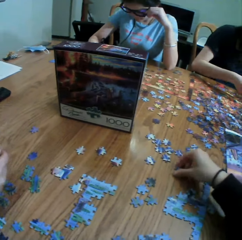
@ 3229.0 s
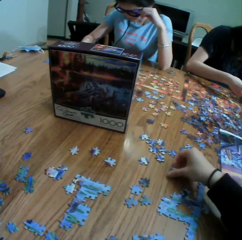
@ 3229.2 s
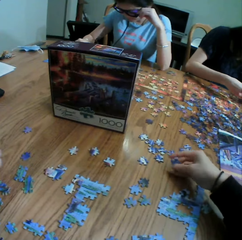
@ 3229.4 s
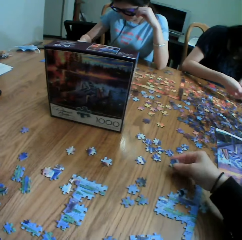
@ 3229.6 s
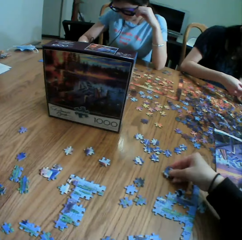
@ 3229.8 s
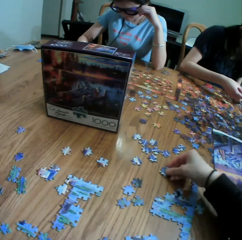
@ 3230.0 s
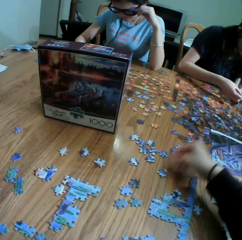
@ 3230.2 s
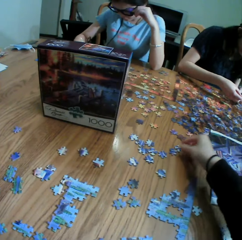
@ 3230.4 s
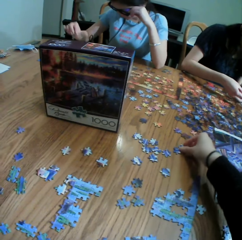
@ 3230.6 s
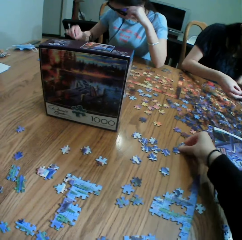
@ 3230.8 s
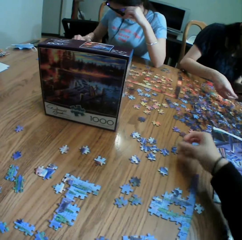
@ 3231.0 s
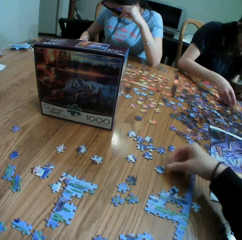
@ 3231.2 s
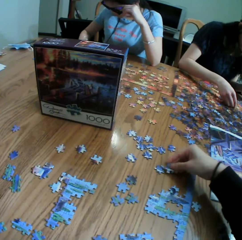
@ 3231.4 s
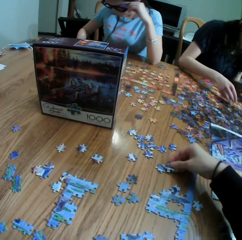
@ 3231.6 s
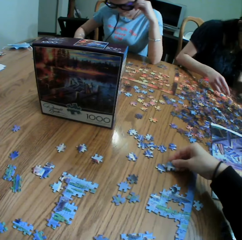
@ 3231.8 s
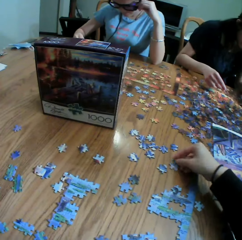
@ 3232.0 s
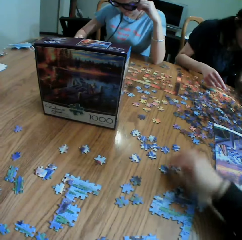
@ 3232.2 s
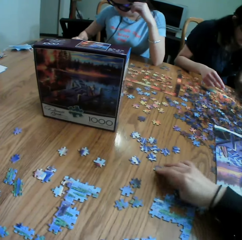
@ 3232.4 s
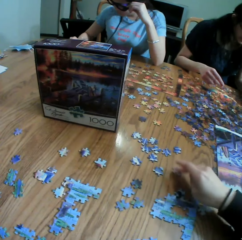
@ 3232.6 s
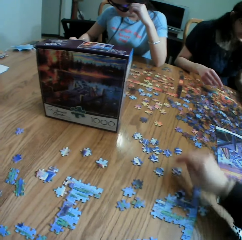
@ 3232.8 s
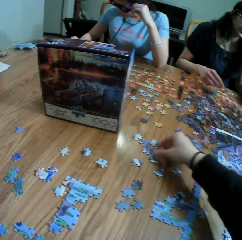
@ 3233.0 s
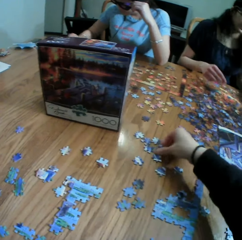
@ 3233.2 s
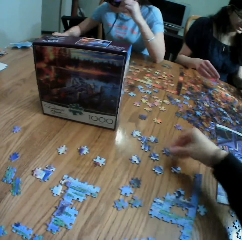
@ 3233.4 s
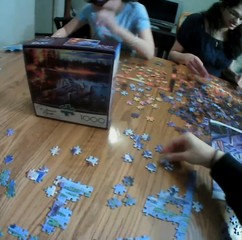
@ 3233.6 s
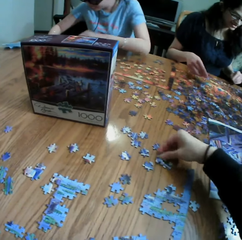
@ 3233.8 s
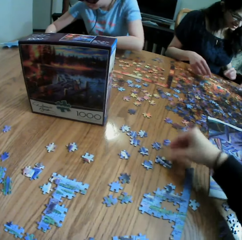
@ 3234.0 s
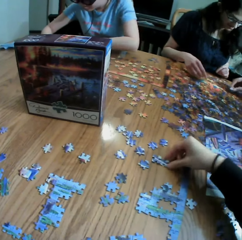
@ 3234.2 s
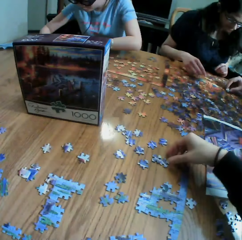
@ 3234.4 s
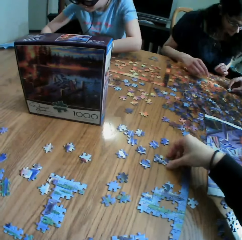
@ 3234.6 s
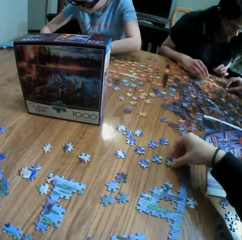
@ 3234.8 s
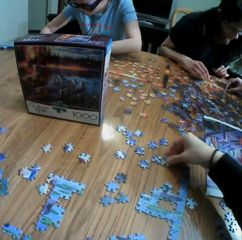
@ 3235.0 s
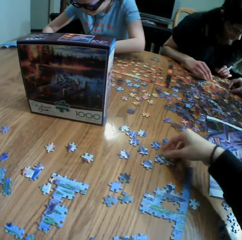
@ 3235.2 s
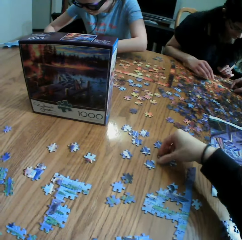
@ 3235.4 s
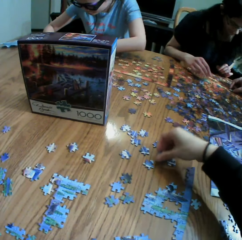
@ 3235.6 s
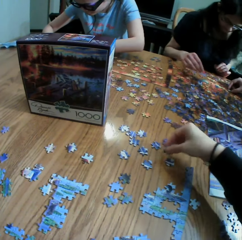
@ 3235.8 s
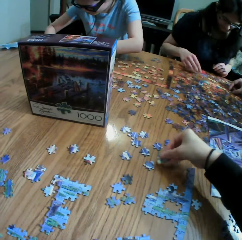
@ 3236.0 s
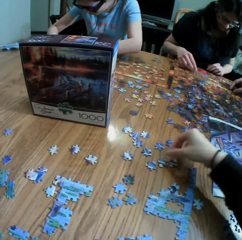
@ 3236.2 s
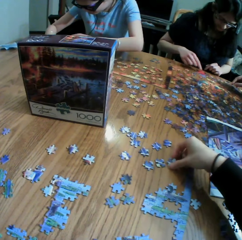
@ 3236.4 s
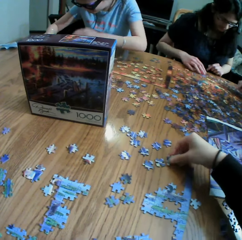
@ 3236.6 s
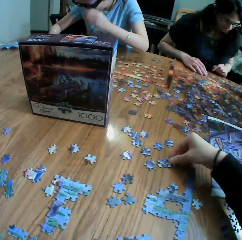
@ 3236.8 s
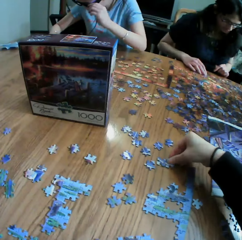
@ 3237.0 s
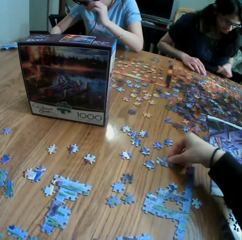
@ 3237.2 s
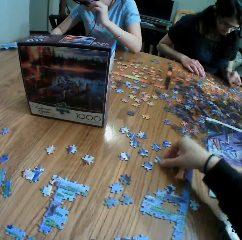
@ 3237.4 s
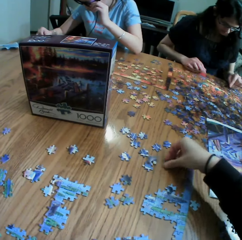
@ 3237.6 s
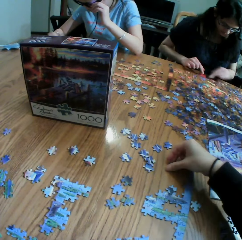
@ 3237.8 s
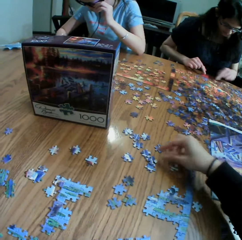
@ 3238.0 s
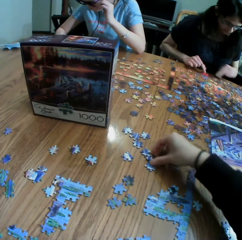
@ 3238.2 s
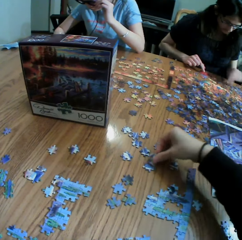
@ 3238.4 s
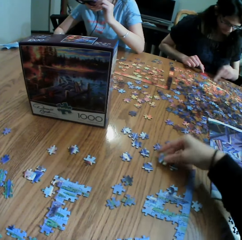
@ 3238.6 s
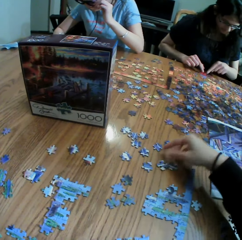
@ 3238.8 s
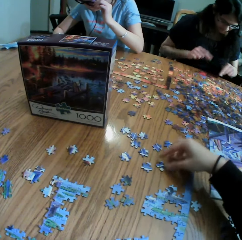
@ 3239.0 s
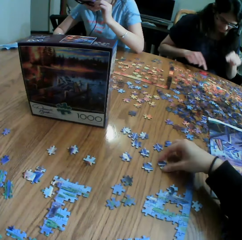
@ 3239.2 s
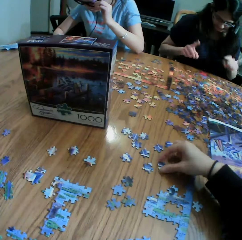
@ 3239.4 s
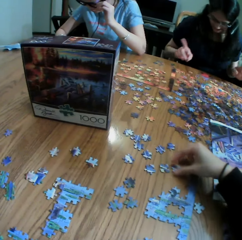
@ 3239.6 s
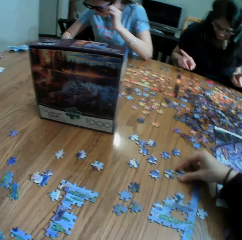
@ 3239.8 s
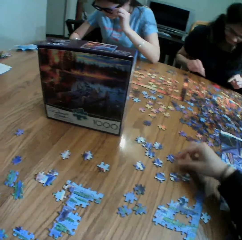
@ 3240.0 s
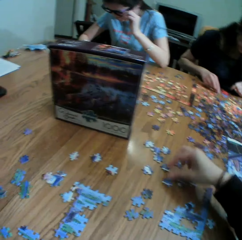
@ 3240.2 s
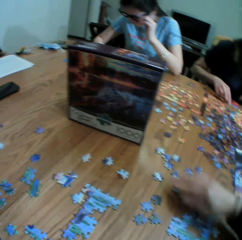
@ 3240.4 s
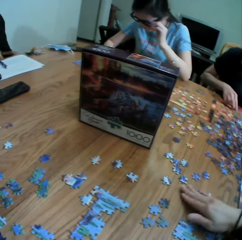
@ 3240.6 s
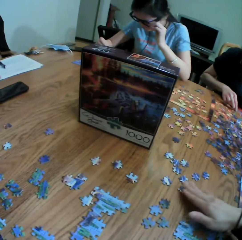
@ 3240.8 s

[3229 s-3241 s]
The camera wearer turns the paper puzzle. They drop the paper puzzle. They arrange the paper puzzle.

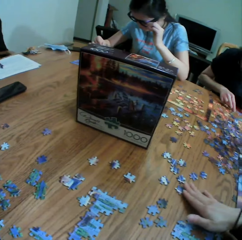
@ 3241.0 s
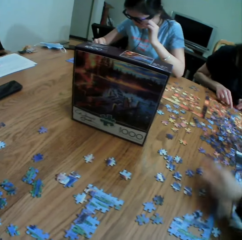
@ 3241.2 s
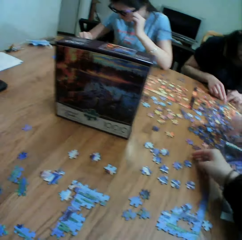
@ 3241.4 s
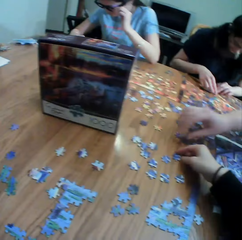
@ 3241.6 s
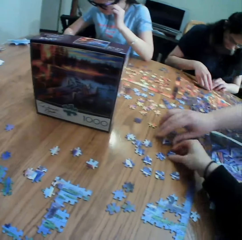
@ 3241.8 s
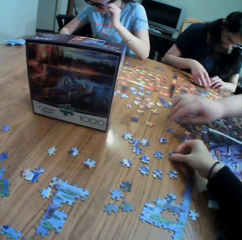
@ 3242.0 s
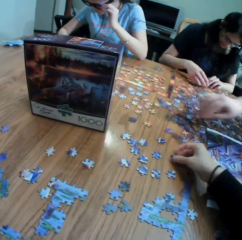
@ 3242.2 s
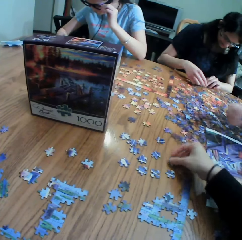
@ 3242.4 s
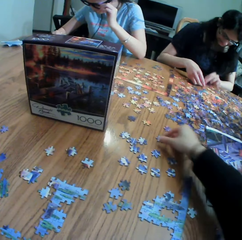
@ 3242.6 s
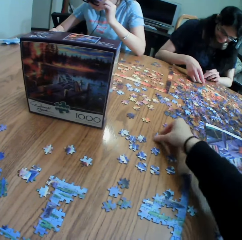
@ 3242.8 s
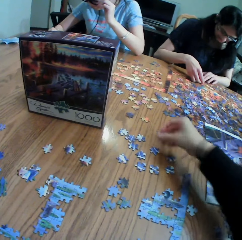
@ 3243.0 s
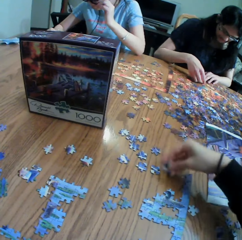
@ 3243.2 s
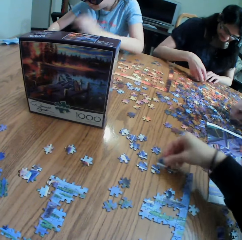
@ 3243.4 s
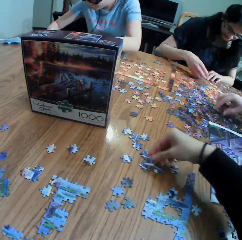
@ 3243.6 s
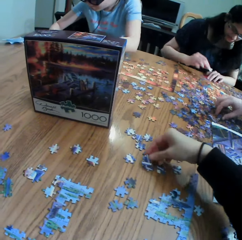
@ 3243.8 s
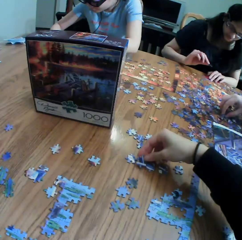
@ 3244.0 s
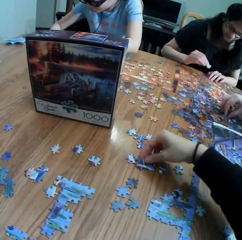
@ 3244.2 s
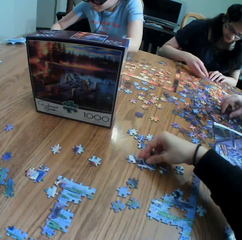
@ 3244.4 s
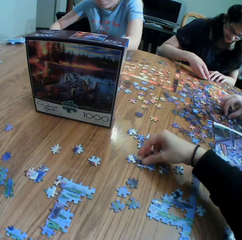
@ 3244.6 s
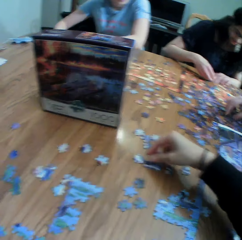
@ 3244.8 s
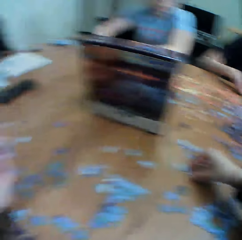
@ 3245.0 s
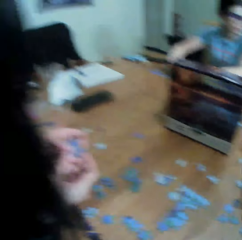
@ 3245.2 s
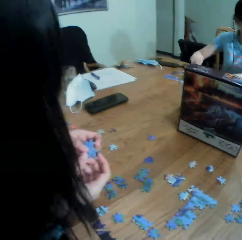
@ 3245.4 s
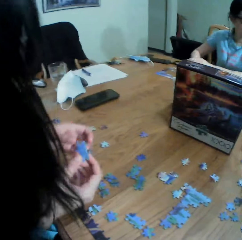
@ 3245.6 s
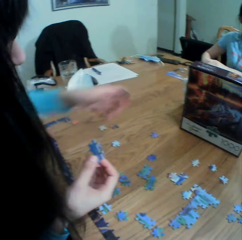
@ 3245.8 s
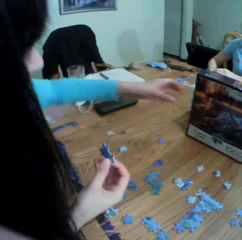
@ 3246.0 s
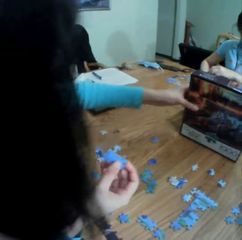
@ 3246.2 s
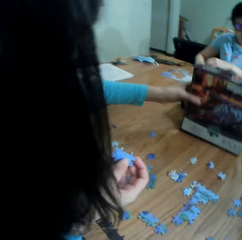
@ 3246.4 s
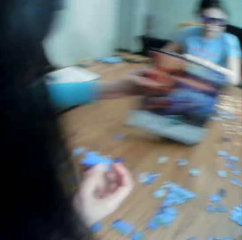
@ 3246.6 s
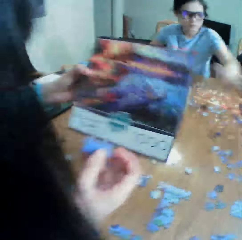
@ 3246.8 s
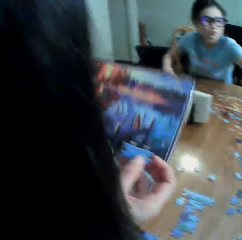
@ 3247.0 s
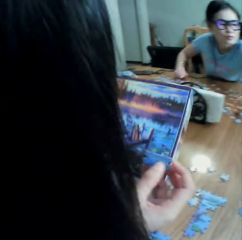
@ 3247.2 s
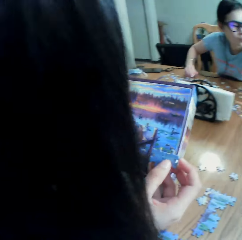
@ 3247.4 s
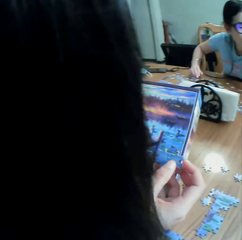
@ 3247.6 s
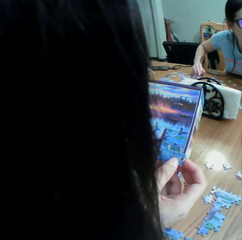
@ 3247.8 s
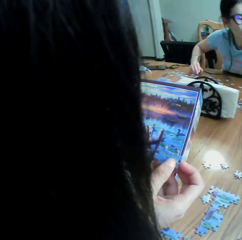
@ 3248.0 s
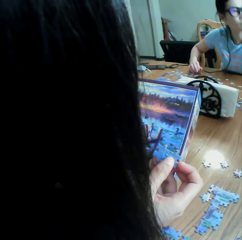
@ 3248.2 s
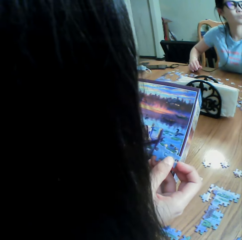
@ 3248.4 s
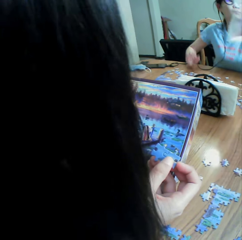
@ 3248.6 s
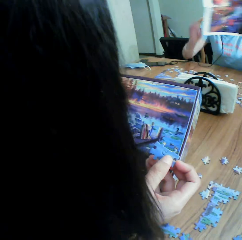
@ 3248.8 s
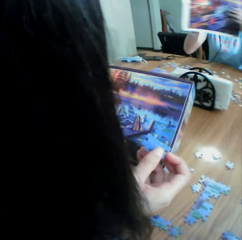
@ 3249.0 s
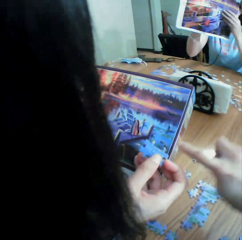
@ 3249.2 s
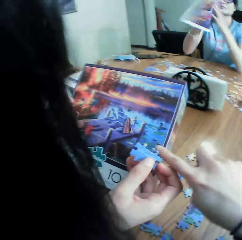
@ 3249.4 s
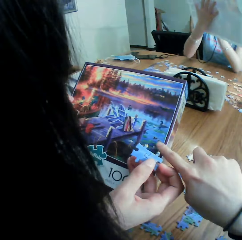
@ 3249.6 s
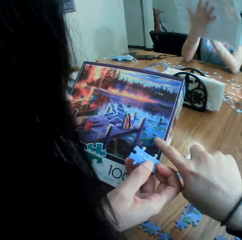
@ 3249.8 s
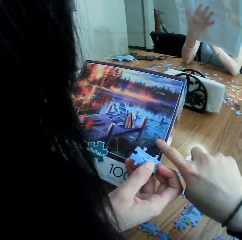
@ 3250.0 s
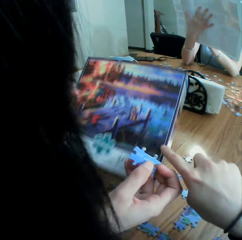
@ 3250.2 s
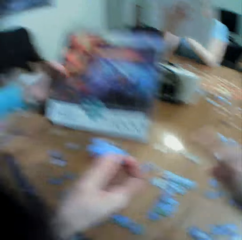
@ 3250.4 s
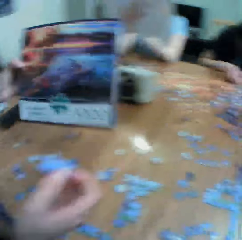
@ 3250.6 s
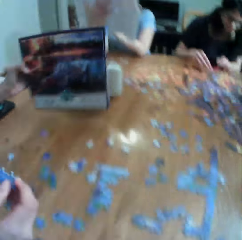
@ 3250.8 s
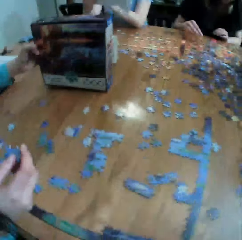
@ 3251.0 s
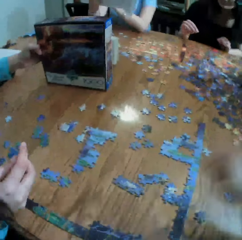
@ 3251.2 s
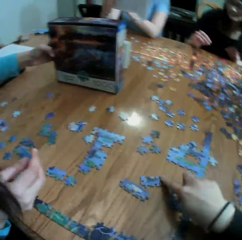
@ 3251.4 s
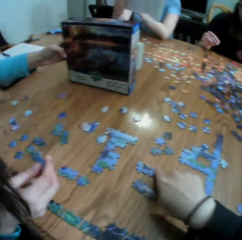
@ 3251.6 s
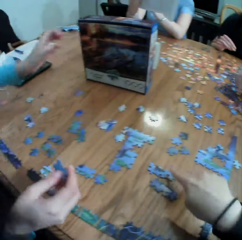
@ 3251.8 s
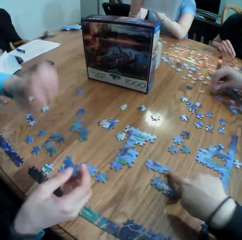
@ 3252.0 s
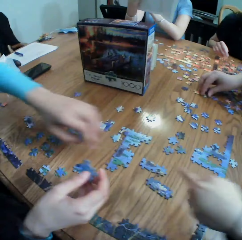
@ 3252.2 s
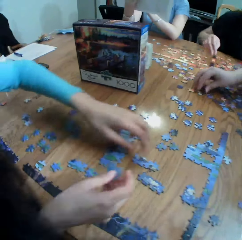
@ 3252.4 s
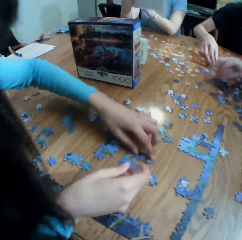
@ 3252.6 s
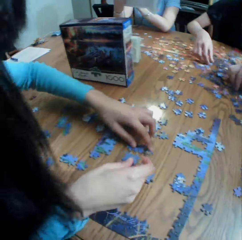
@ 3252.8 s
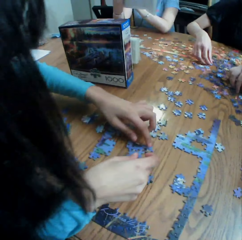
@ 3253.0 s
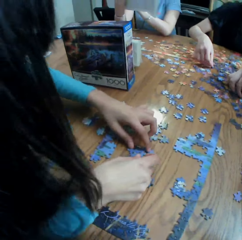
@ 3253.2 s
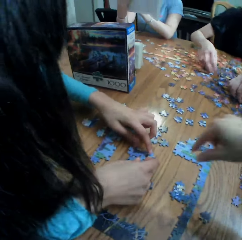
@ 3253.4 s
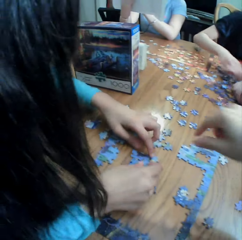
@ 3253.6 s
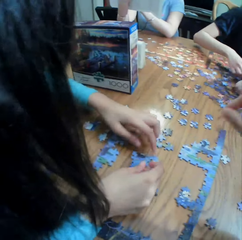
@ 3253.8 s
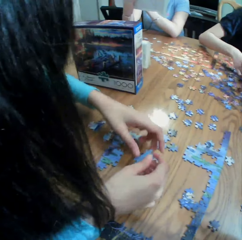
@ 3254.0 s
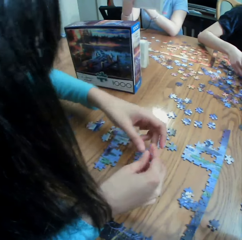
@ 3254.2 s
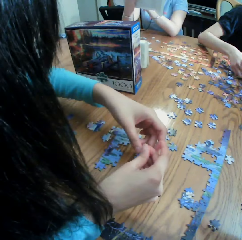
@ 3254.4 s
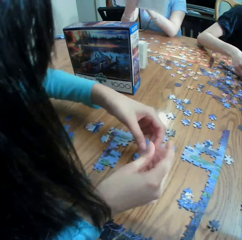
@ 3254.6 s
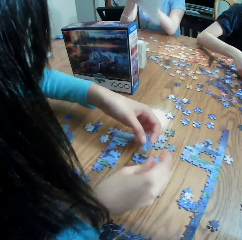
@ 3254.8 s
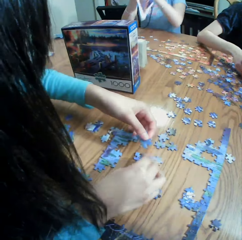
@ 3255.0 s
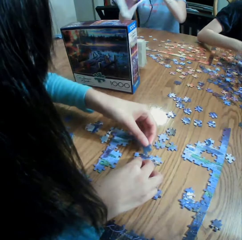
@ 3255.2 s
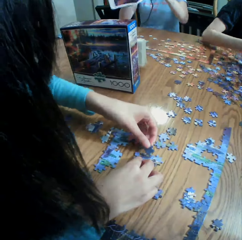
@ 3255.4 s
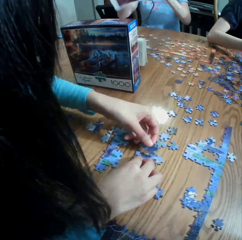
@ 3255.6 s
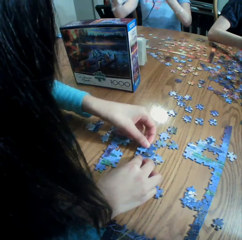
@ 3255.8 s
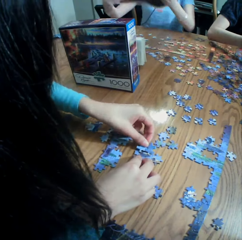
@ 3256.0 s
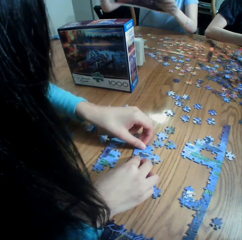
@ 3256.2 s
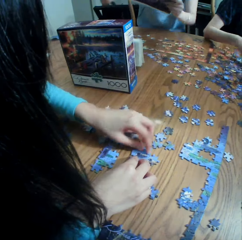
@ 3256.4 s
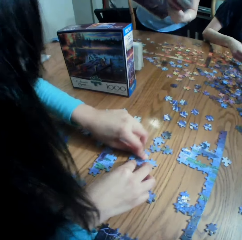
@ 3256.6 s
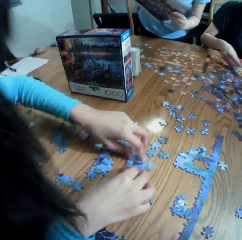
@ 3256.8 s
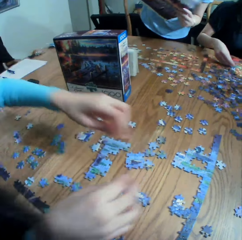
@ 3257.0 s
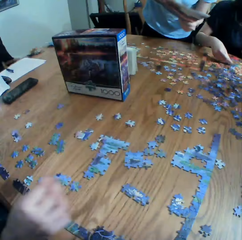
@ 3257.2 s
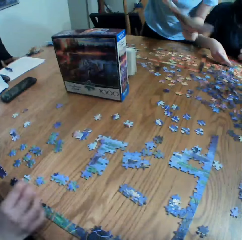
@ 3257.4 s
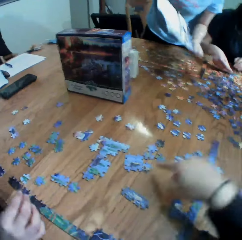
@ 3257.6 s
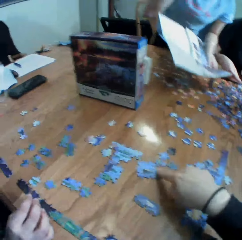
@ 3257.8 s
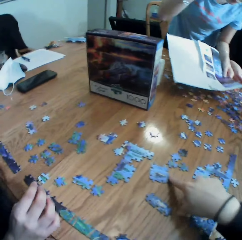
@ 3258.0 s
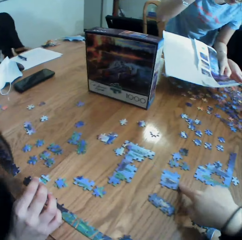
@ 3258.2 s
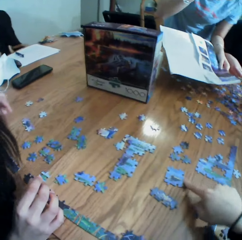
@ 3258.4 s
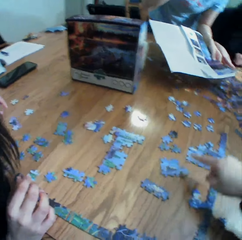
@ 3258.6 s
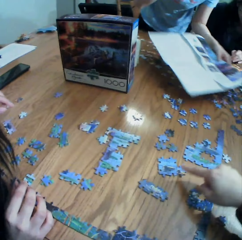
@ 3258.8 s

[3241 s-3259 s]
A person touches the paper puzzle. The camera wearer picks up the paper puzzle. They drop the paper puzzle. A lady picks up a box. The lady stares at the box. Another person holds paper. The camera wearer points at the box. The lady drops the box on the table. The camera wearer moves the paper puzzle. The lady arranges the paper puzzle. The other person stands.
